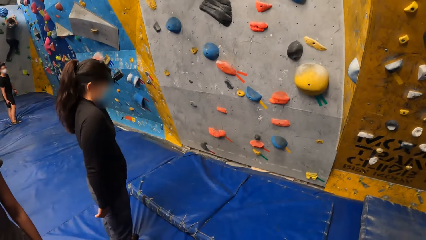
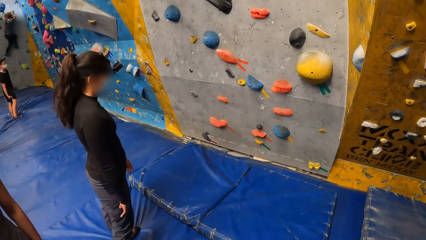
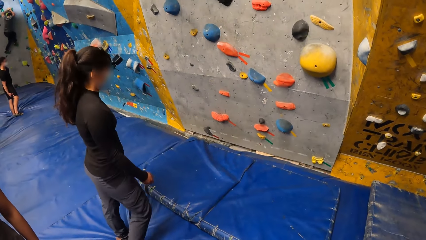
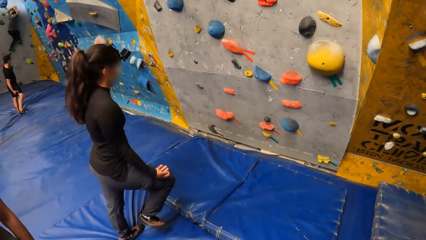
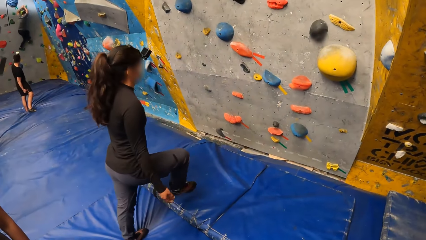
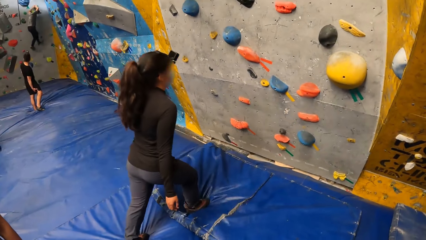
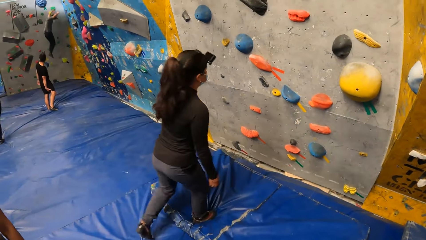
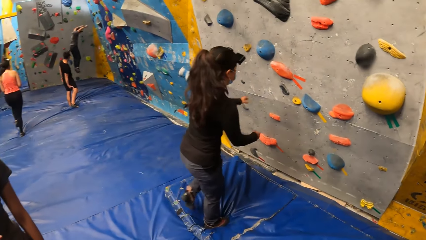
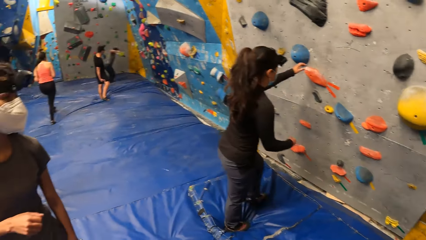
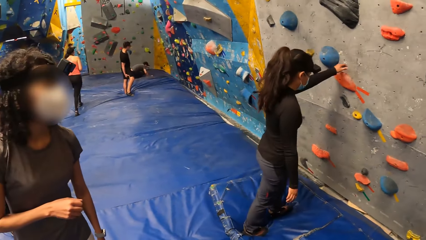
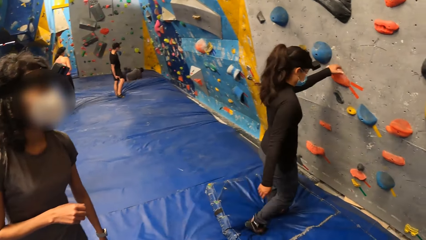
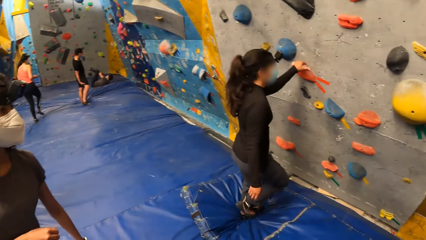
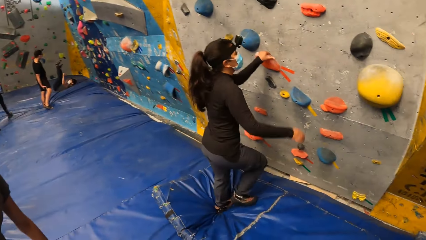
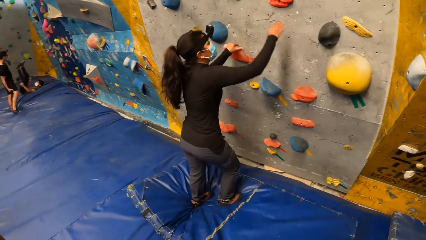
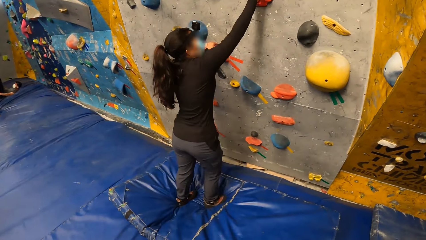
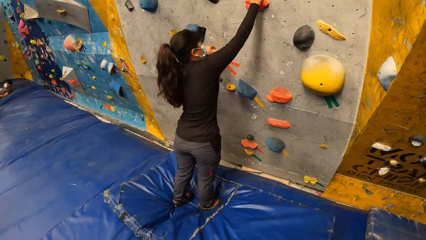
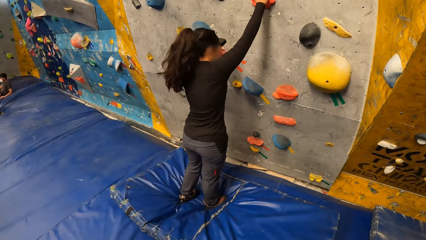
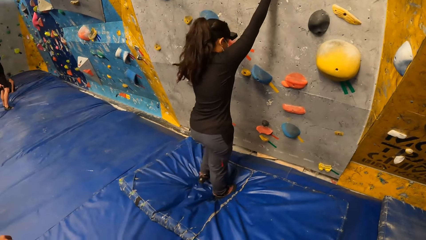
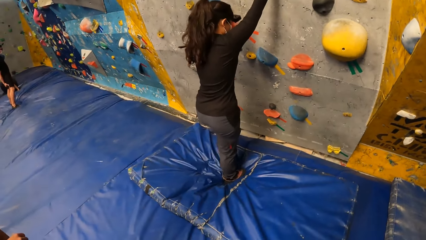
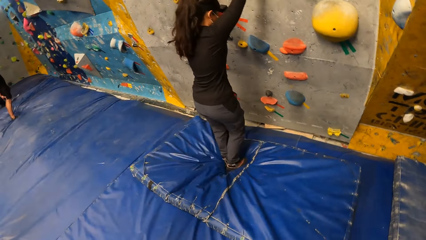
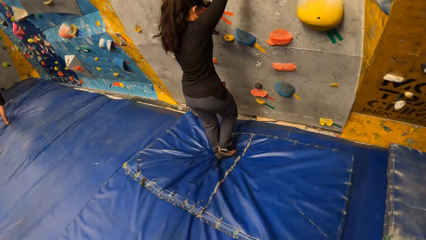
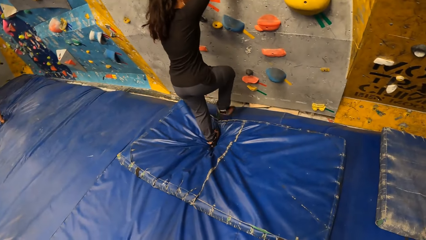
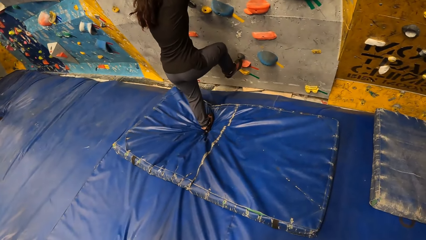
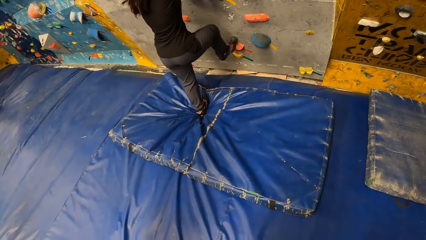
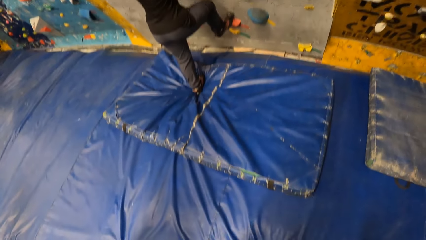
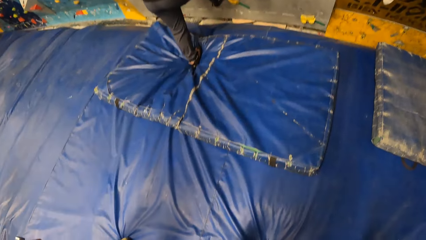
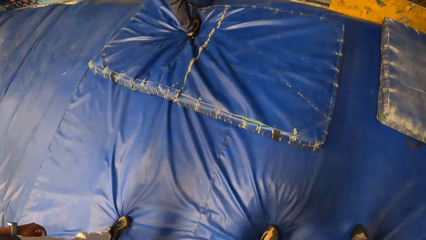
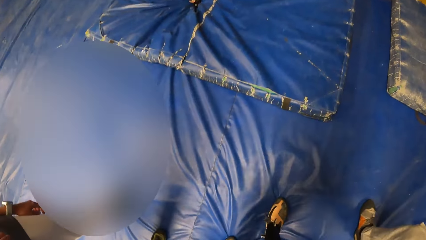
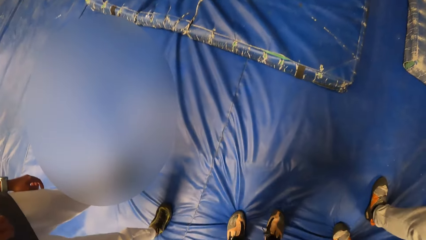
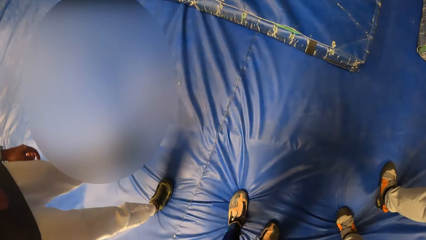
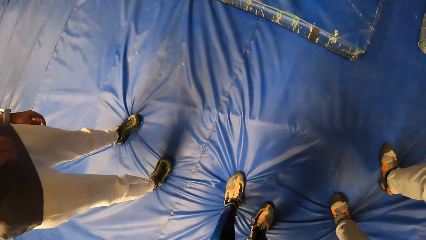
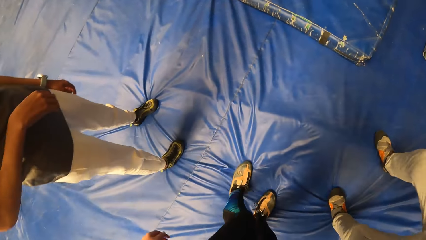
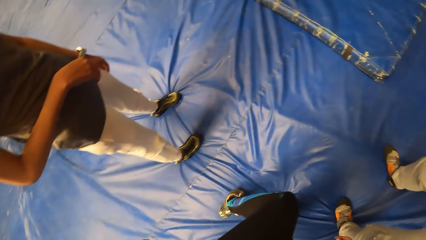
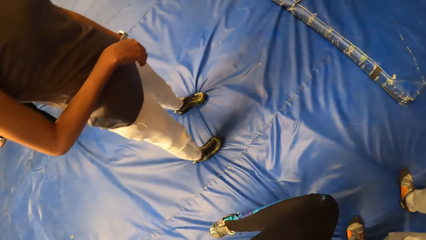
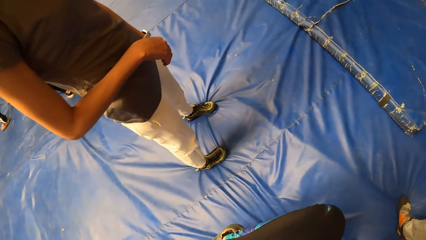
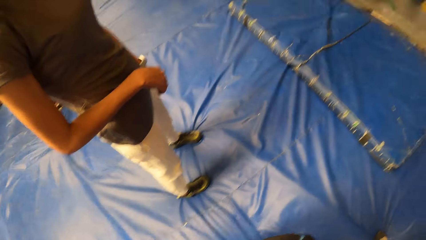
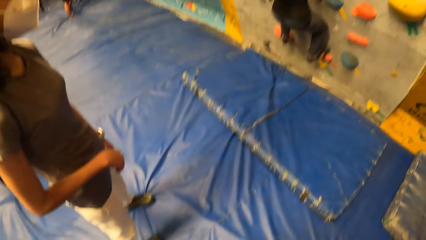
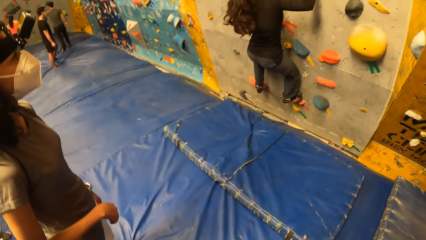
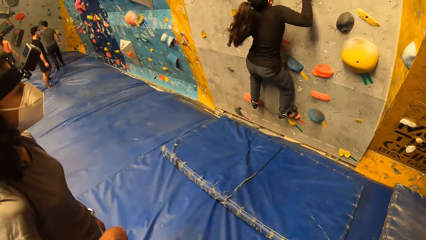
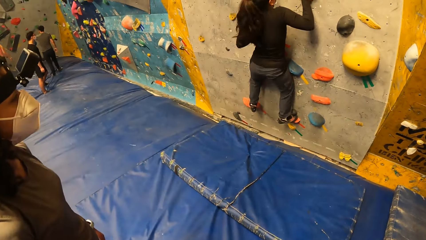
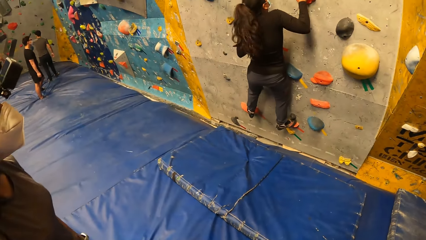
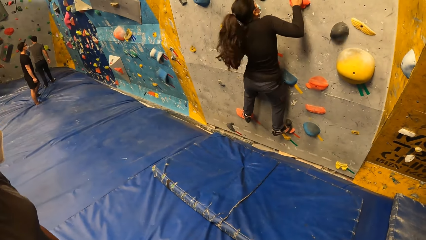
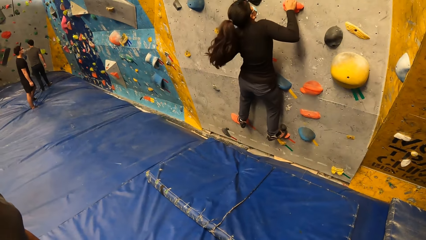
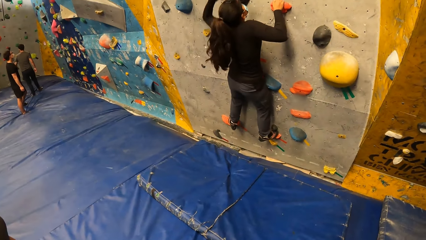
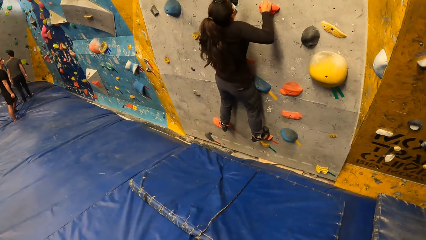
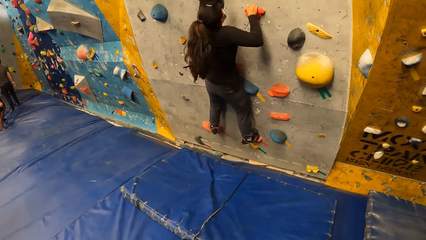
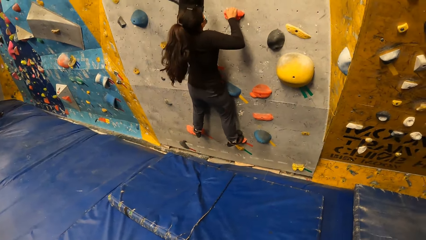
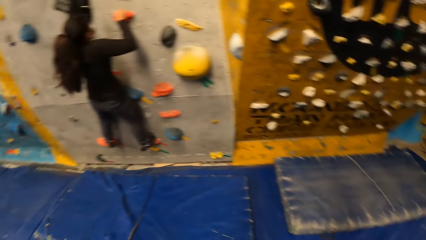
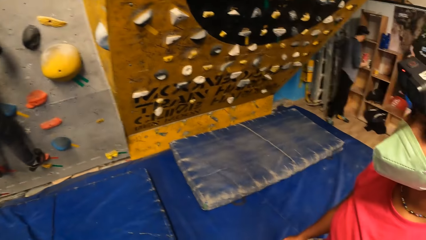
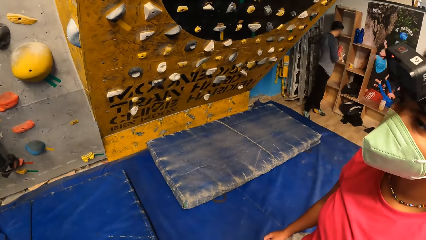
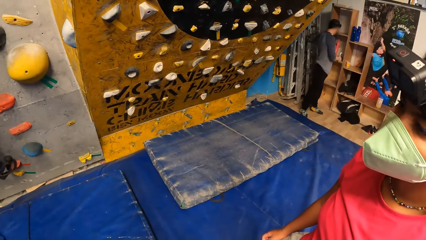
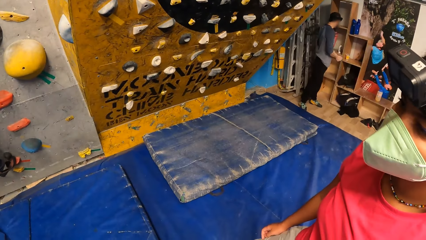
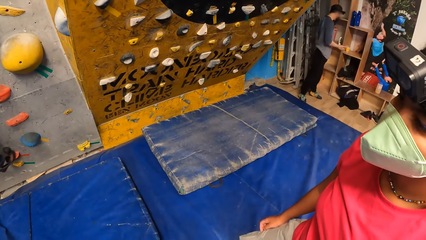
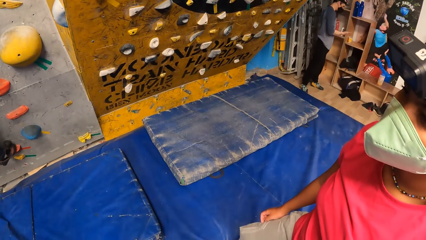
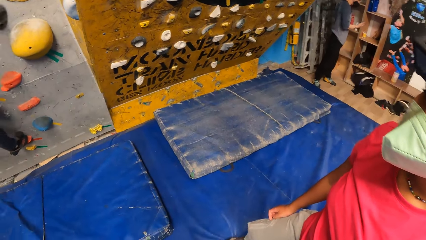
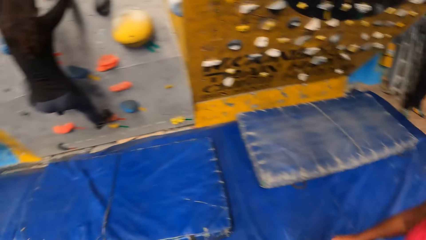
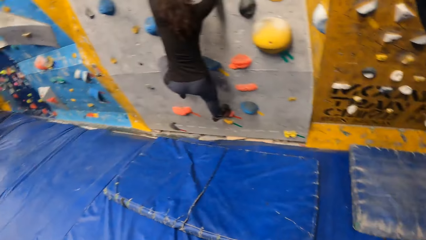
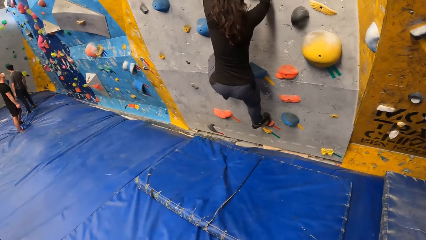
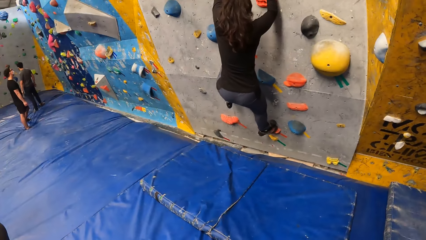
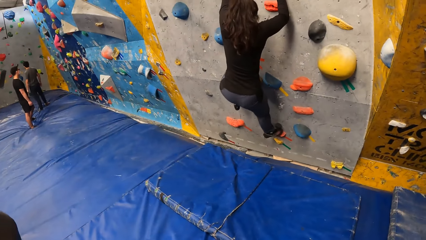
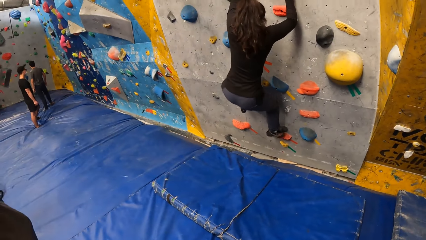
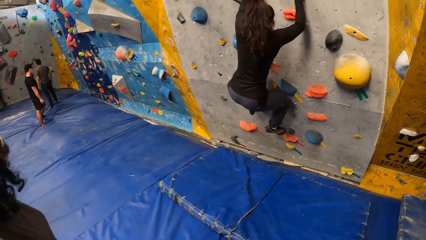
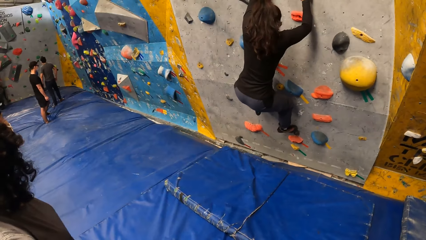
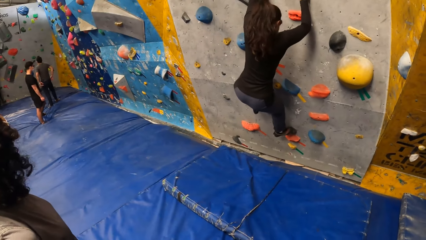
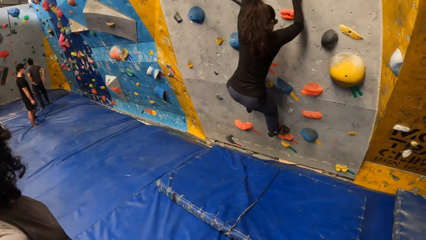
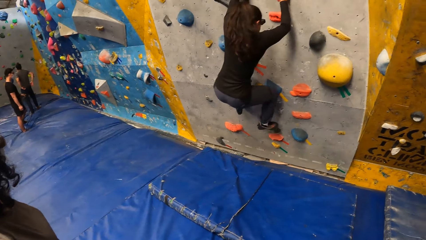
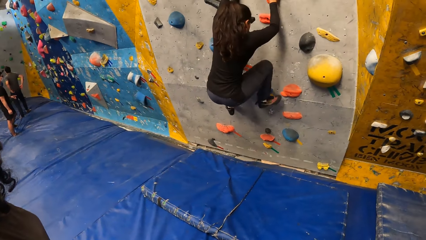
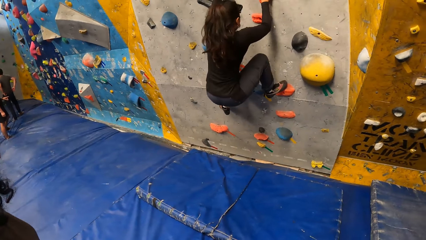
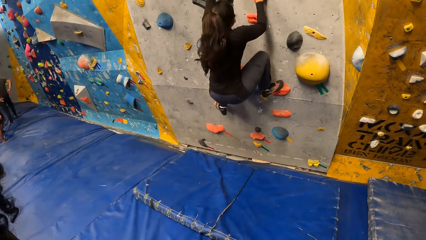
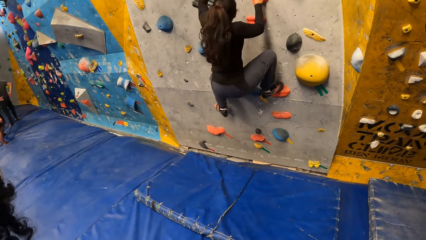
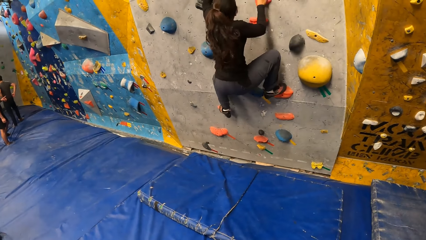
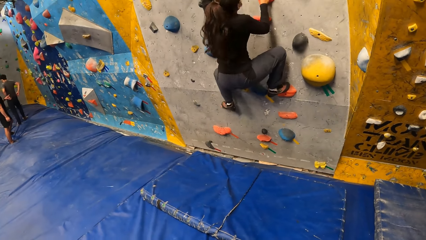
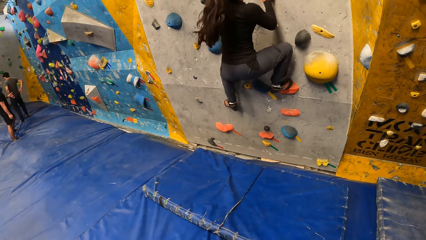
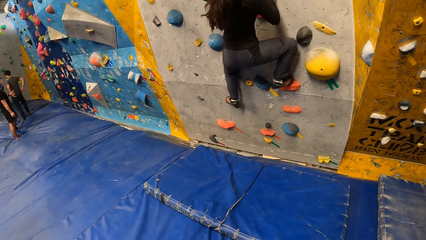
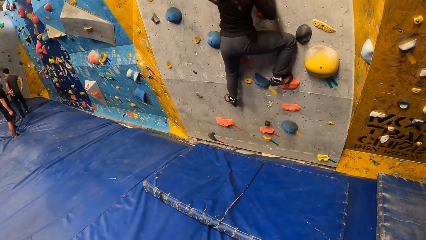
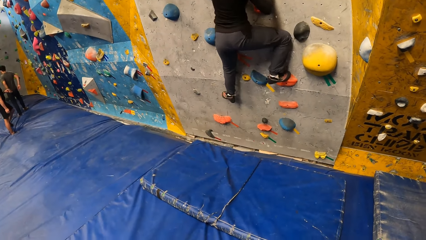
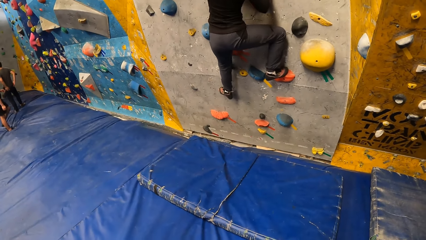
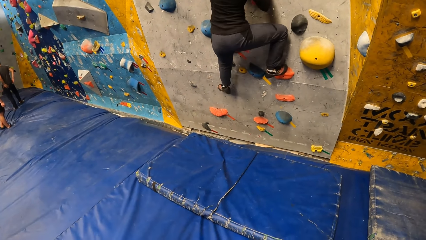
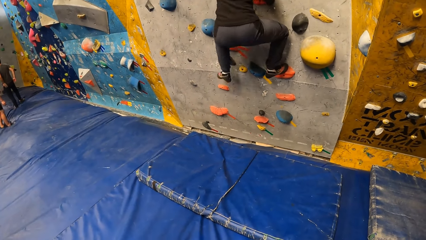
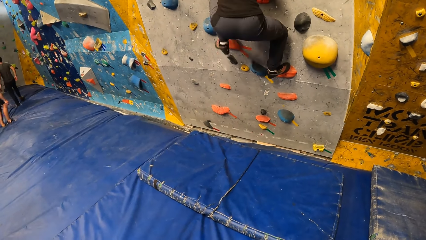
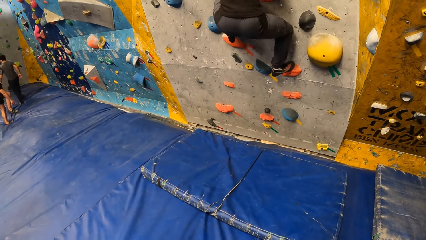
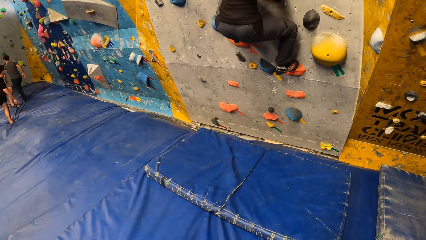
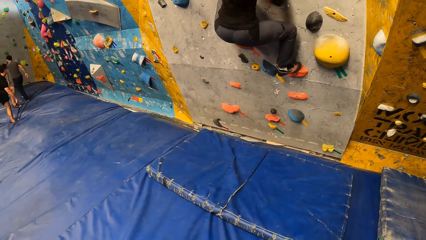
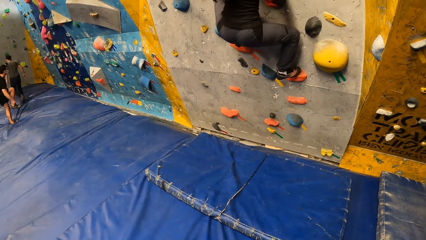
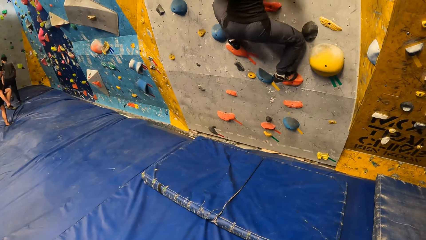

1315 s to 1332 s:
A lady climbs the wall with the foot and hand holds. The camera wearer stares at the lady. They look down at the surface and fold their left leg. They stare at the lady. The lady climbs up the wall. The camera wearer looks around. They look around again. They stare at the lady.
